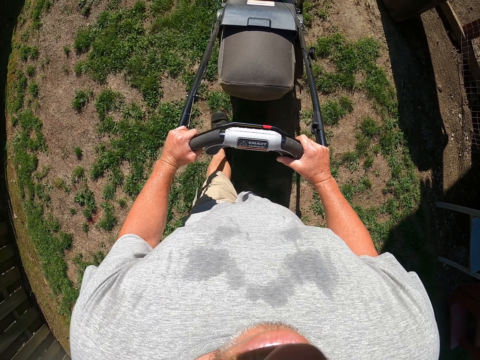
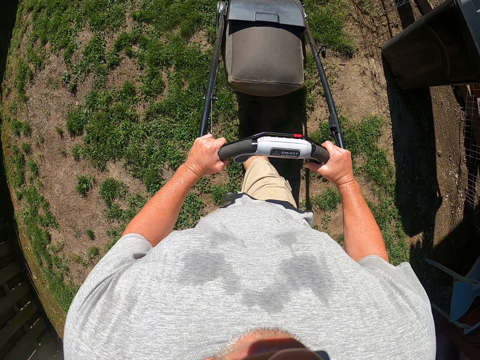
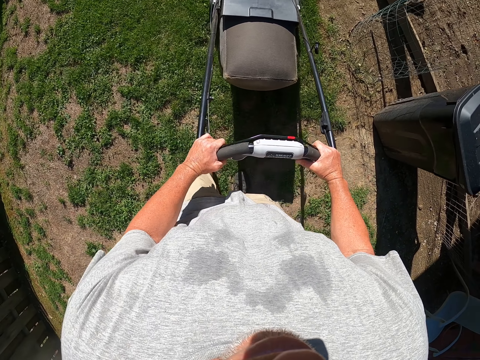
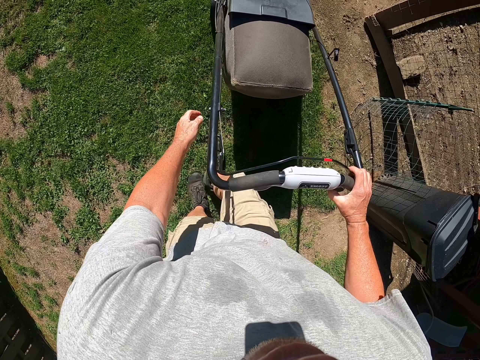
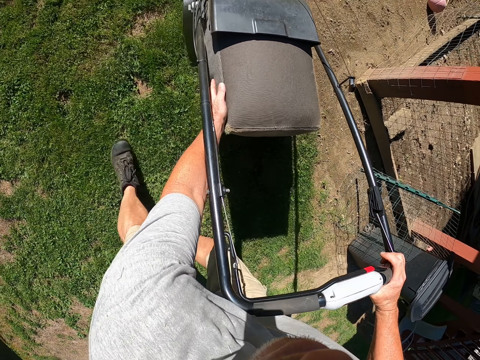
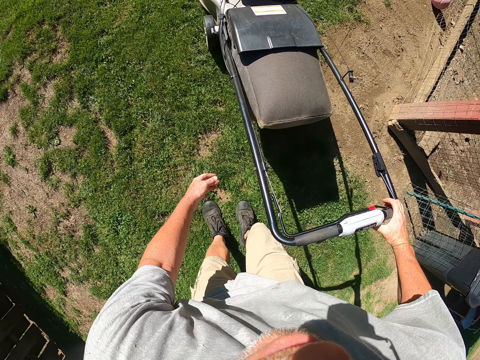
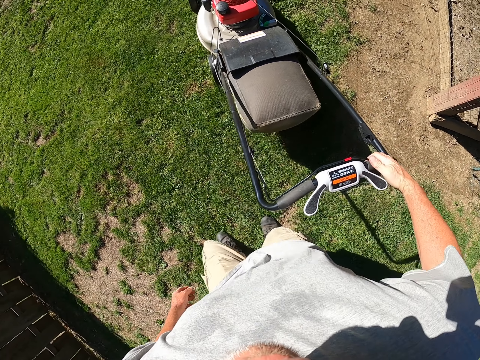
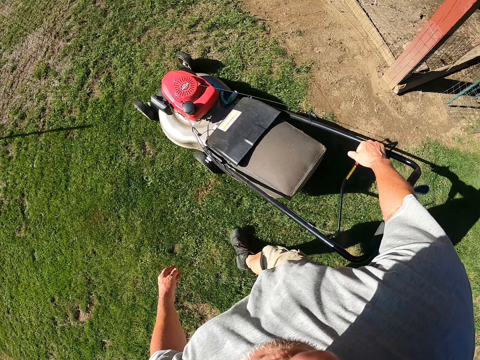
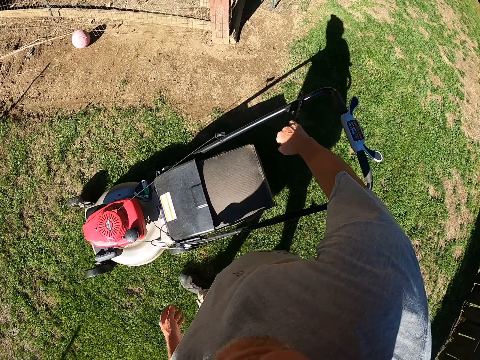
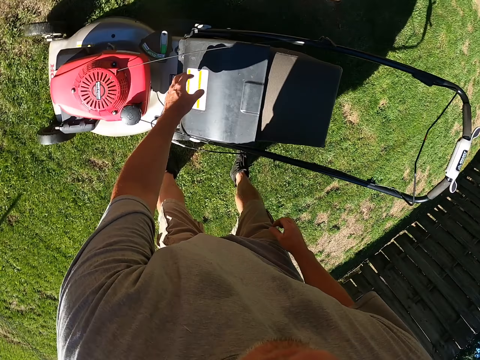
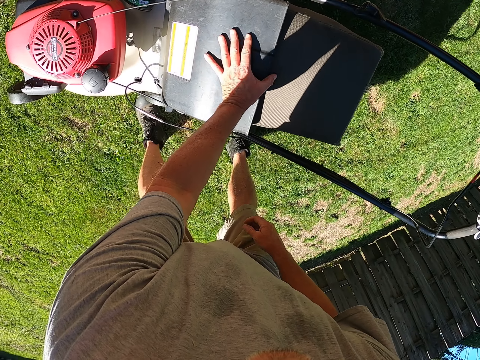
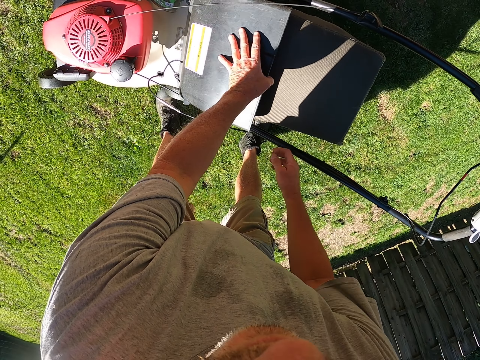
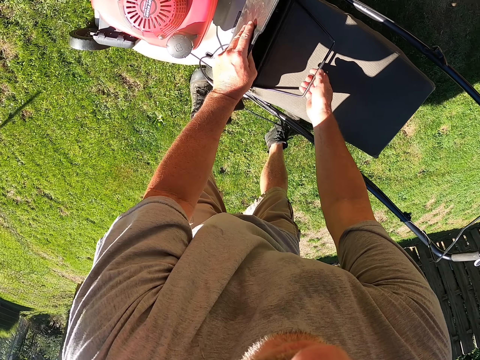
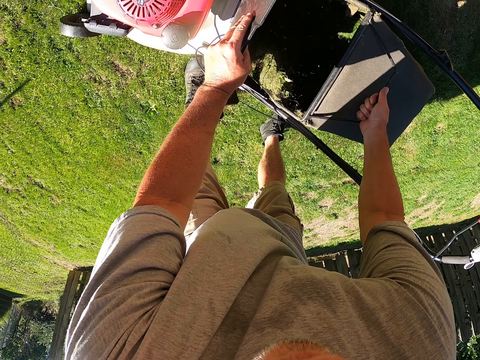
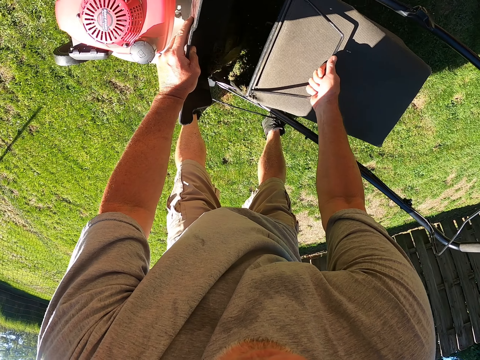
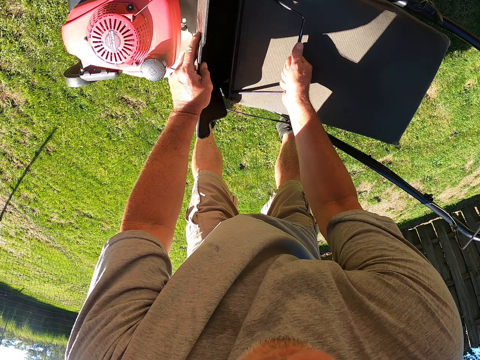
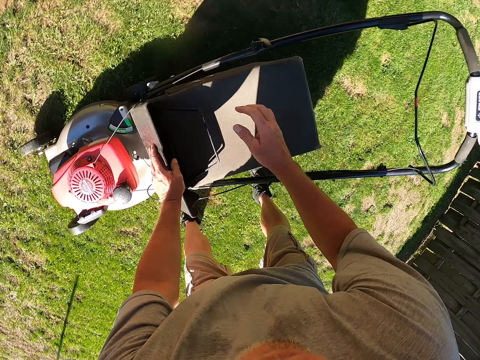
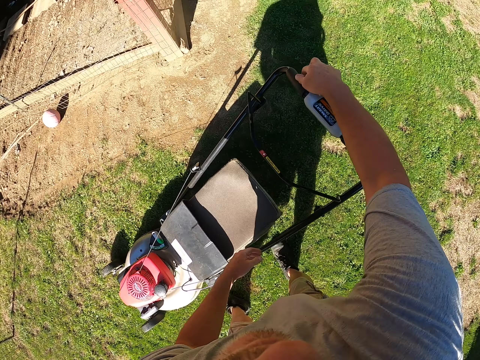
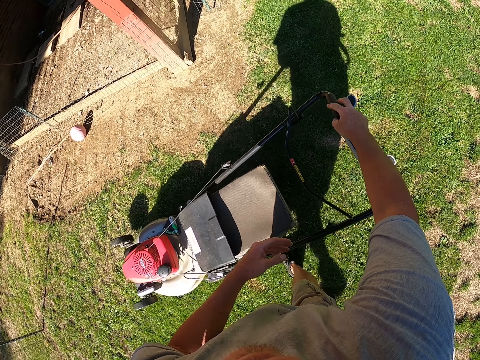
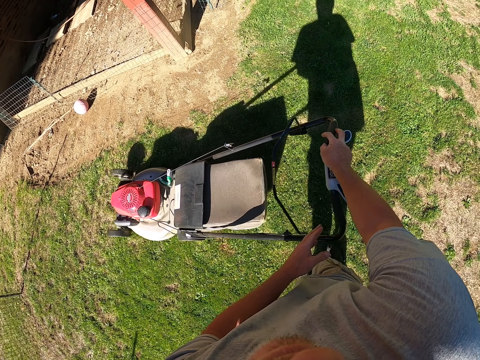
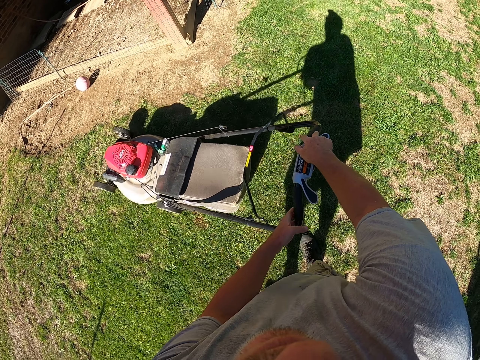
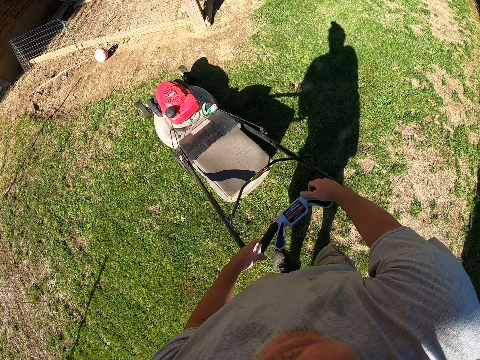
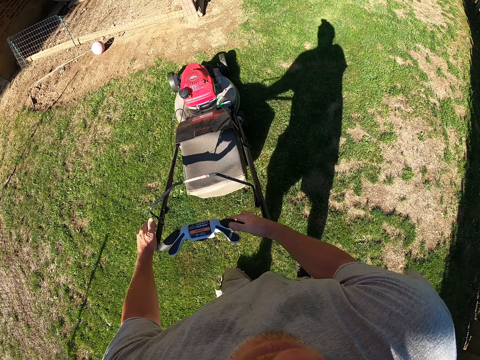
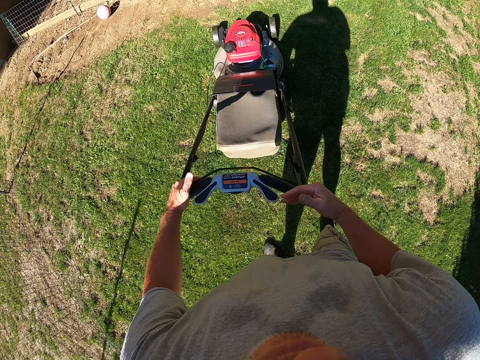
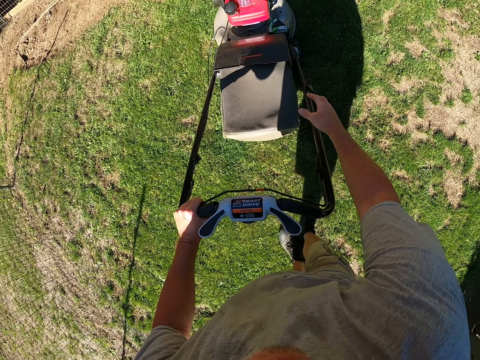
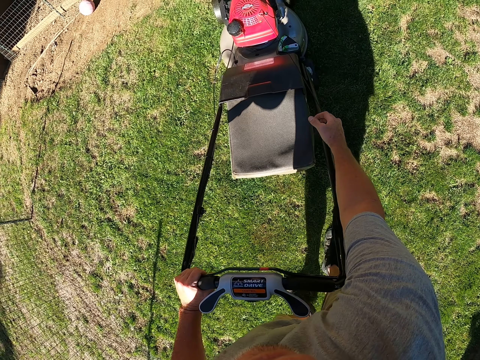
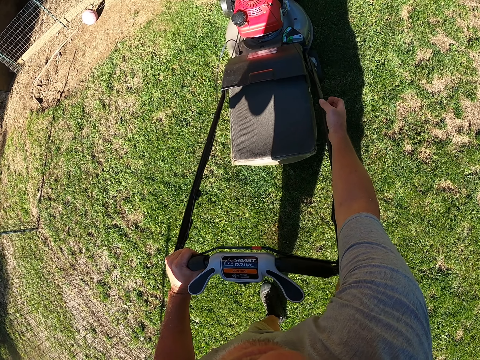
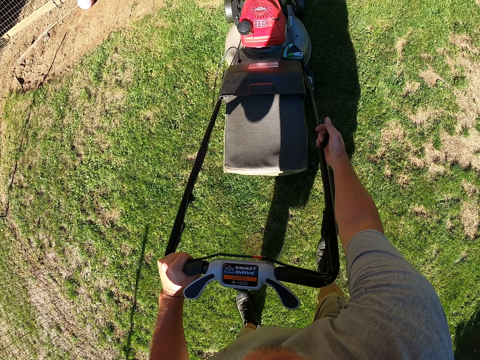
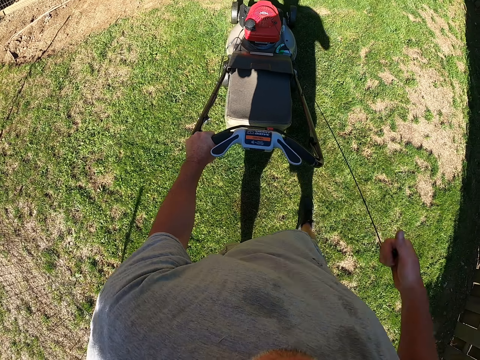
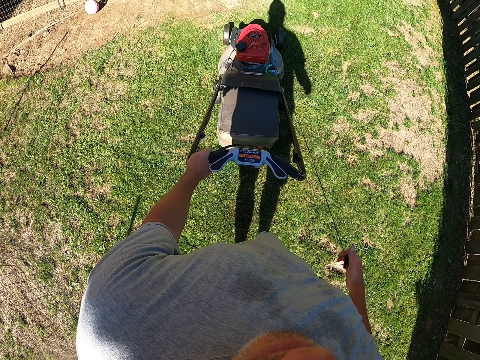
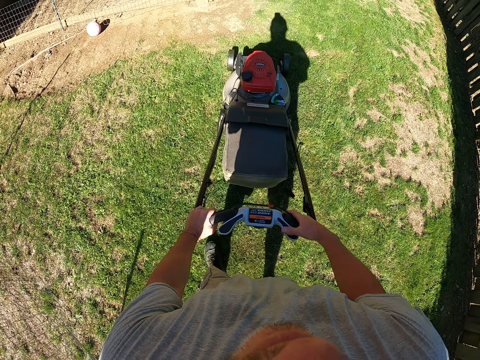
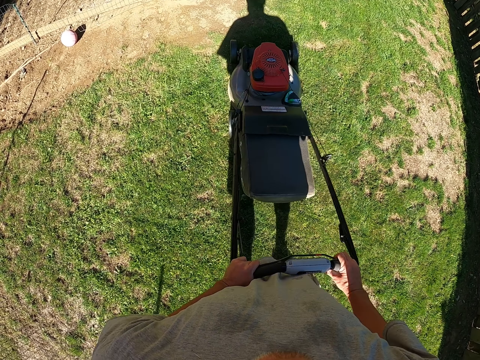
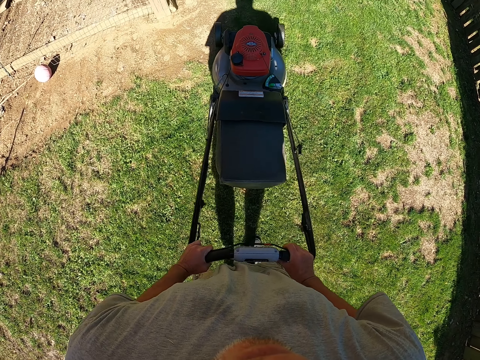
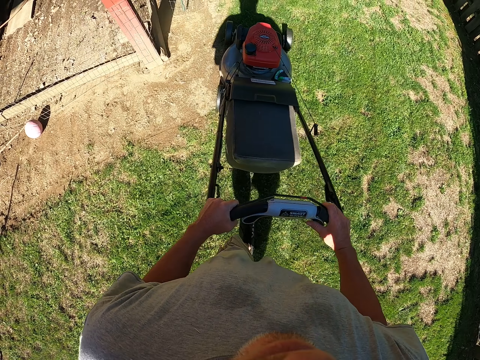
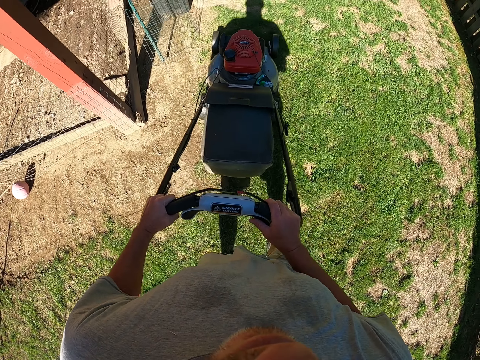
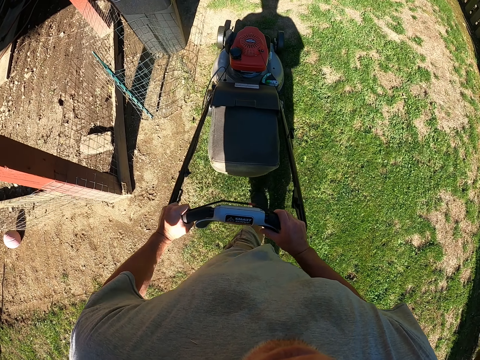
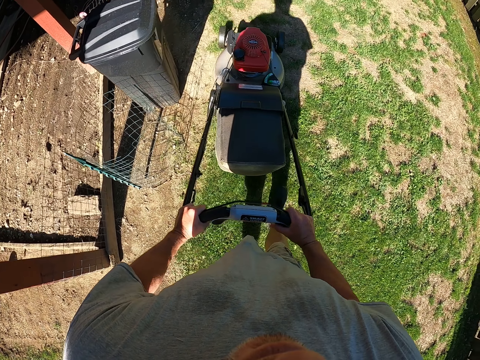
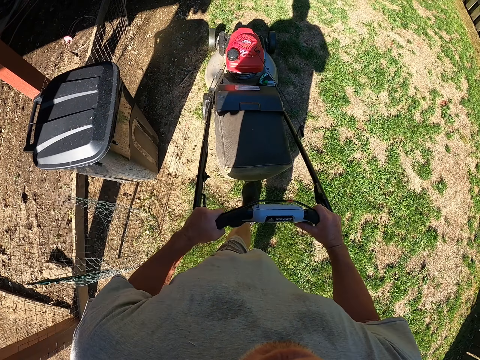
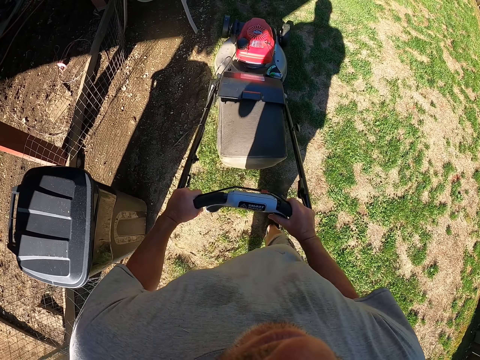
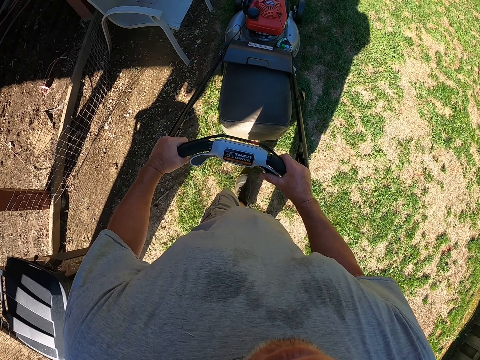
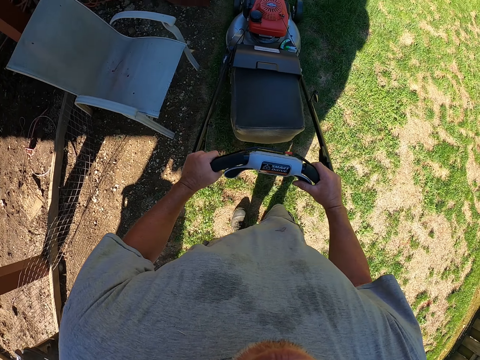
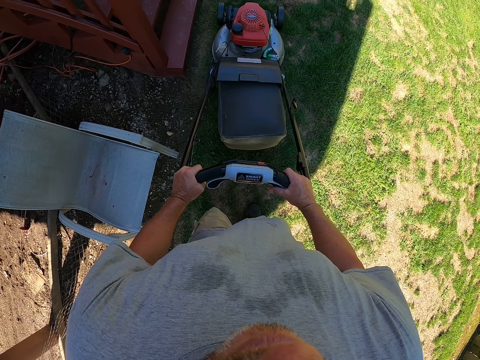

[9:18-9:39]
The camera wearer holds the lawn mower with one hand. They touch the grass catcher bag. They move the lawn mower lever. They stop the lawn mower. They open the grass catcher bag. They lift the grass catcher bag and lower the grass catcher bag. They cover the grass catcher bag. They move the lawn mower. They adjust the lawn mower. They hold the lawn mower with both hands. They hold the lawn mower with one hand. They move the lawn mower lever. They pull the lawn mower starter knob. They hold the lawn mower with both hands. They cut the grass with the lawn mower.

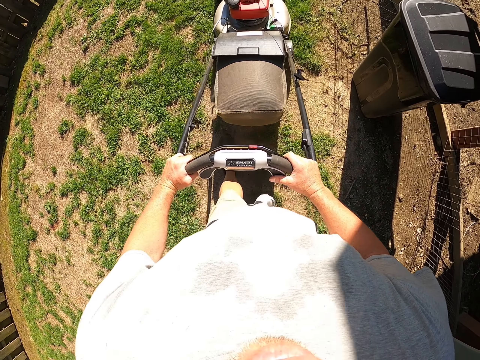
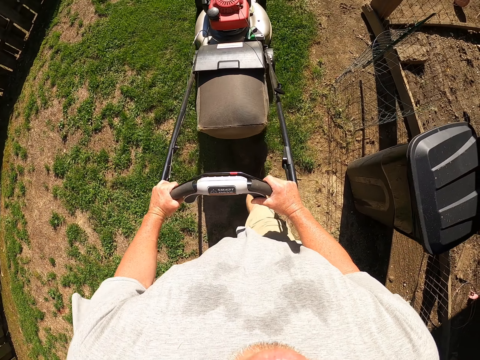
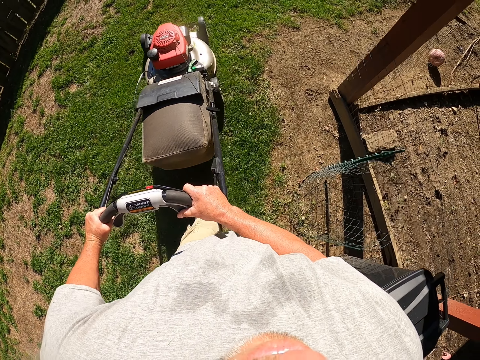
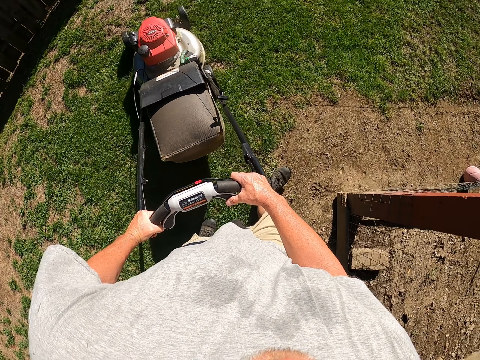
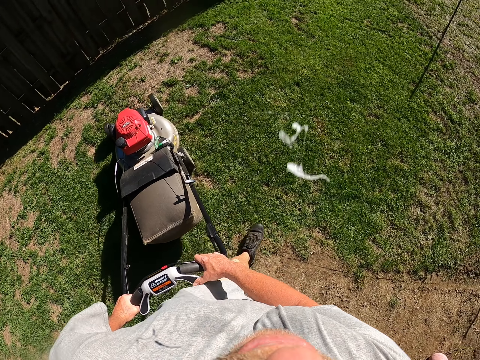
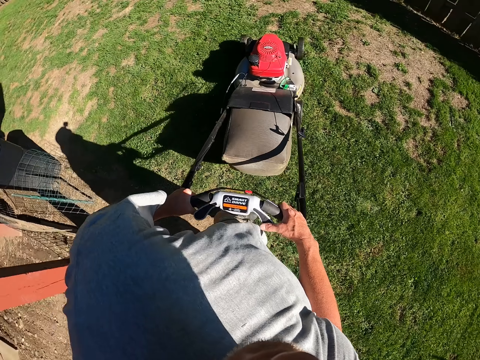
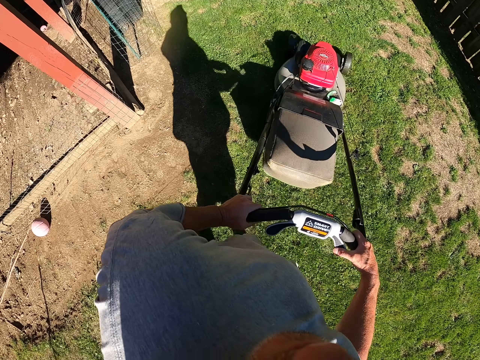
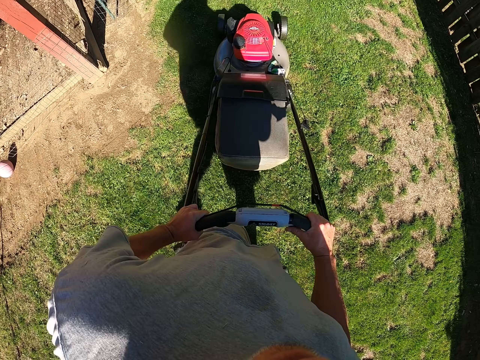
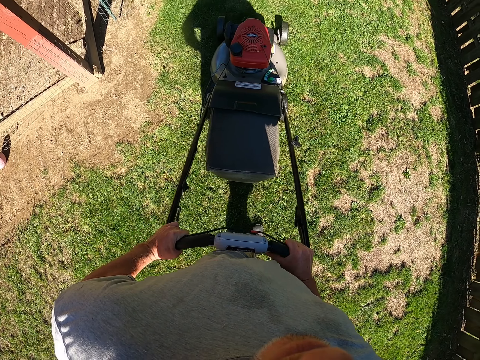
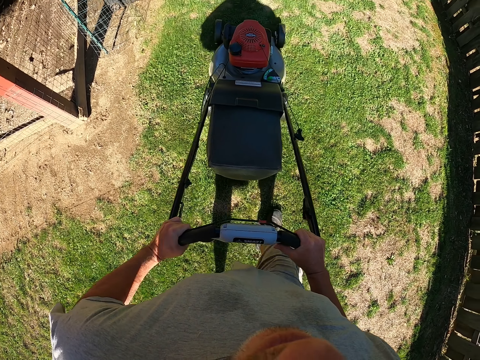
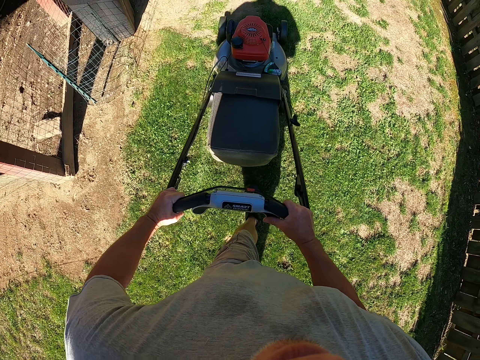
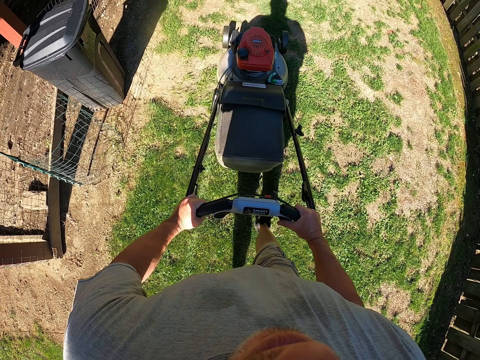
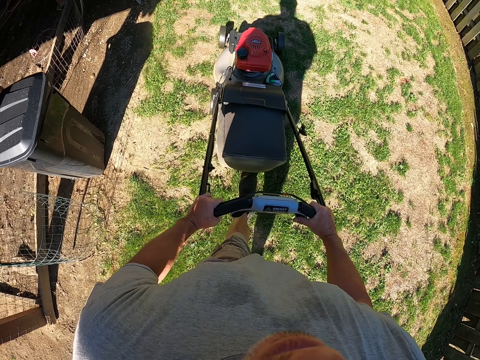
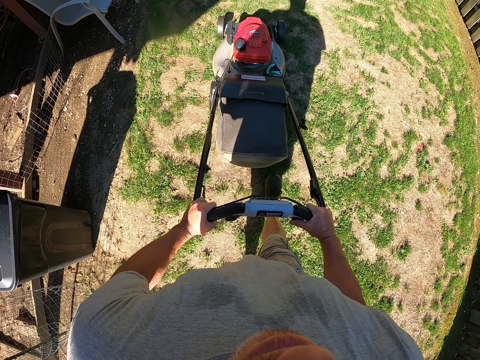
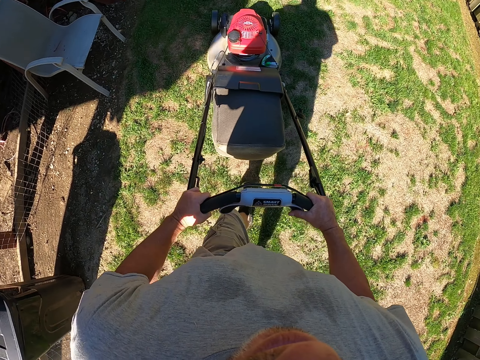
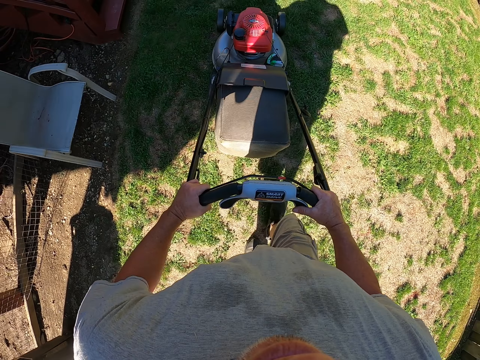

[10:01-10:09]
The camera wearer spits on the ground. They turn the lawn mower. They cut grass with the lawn mower.
